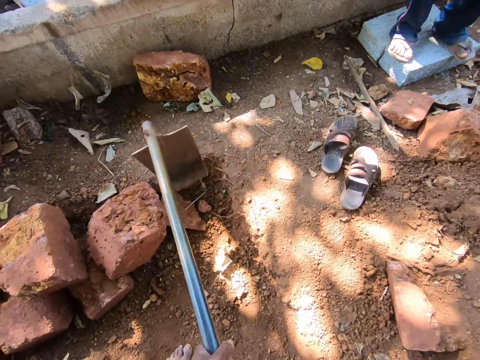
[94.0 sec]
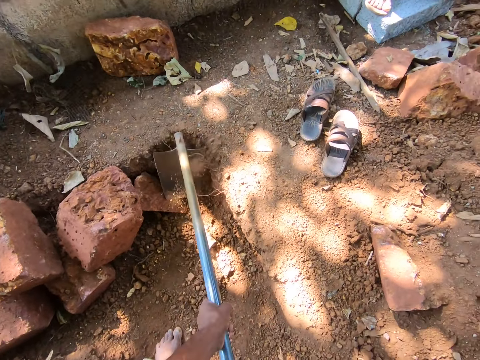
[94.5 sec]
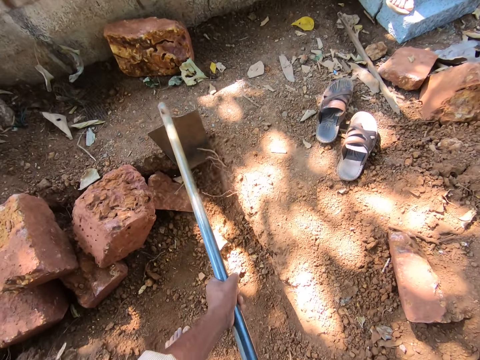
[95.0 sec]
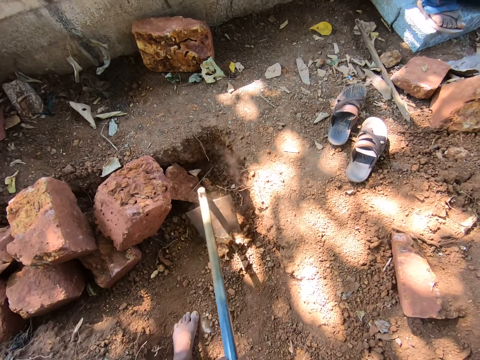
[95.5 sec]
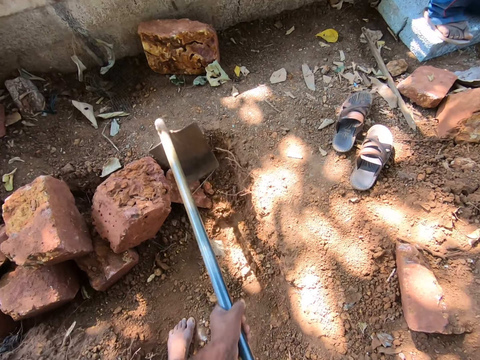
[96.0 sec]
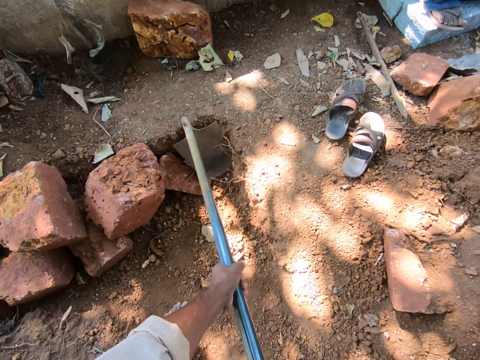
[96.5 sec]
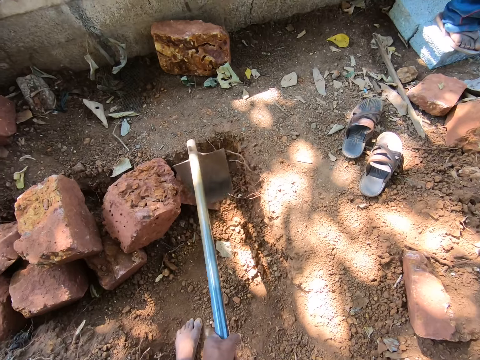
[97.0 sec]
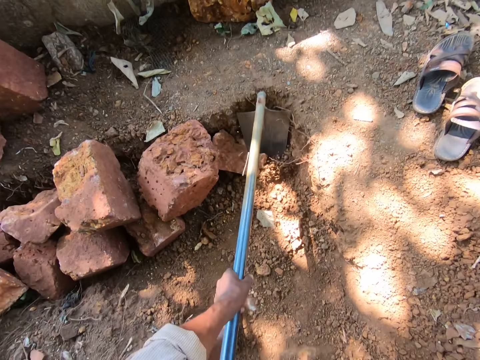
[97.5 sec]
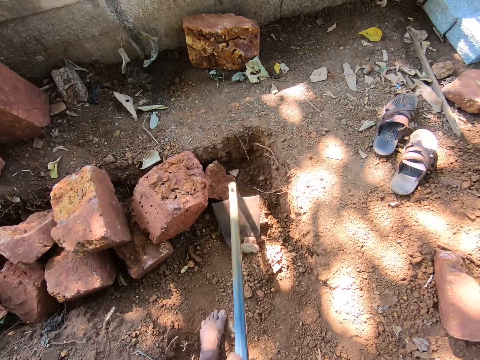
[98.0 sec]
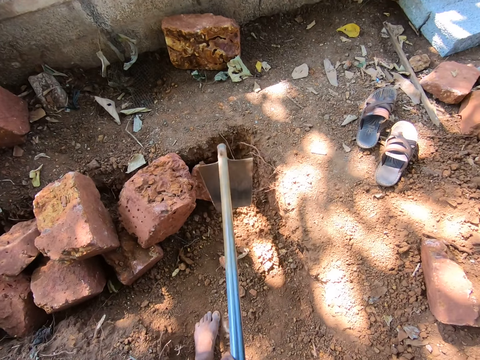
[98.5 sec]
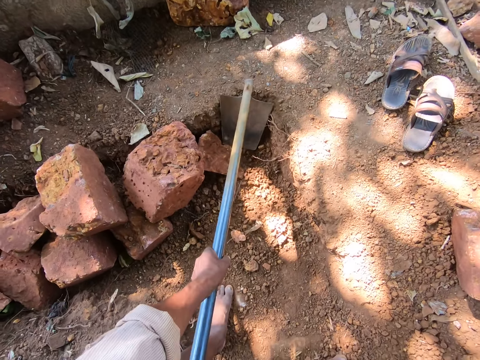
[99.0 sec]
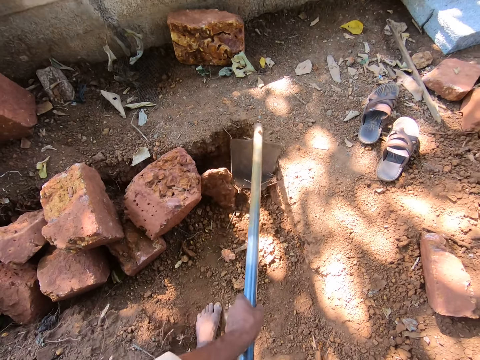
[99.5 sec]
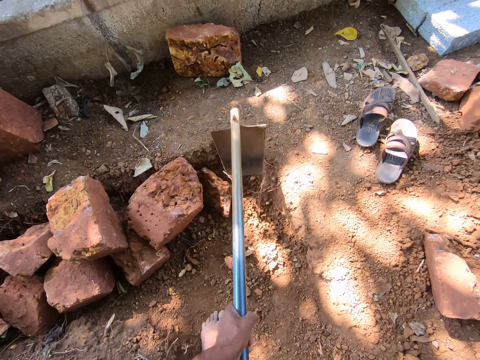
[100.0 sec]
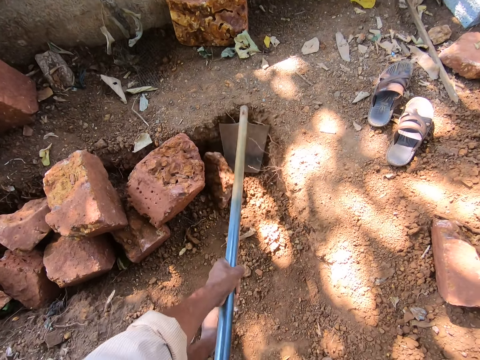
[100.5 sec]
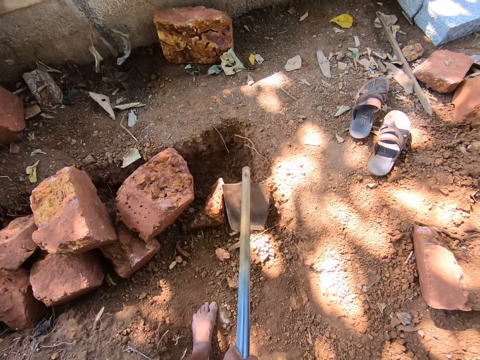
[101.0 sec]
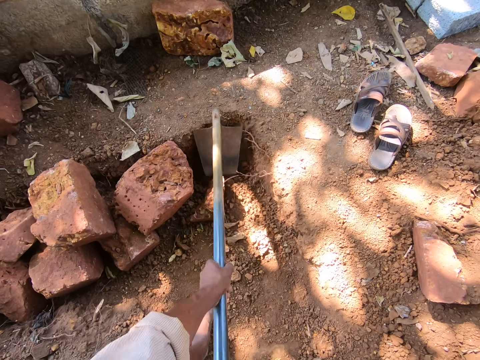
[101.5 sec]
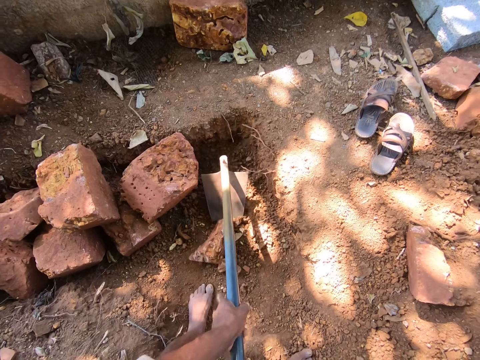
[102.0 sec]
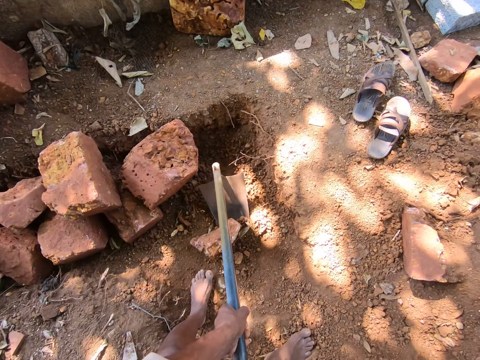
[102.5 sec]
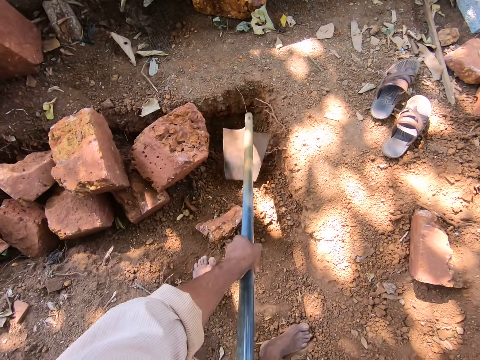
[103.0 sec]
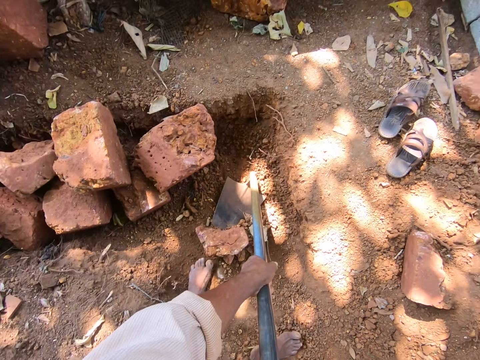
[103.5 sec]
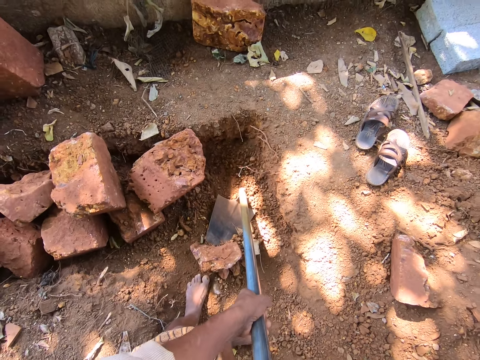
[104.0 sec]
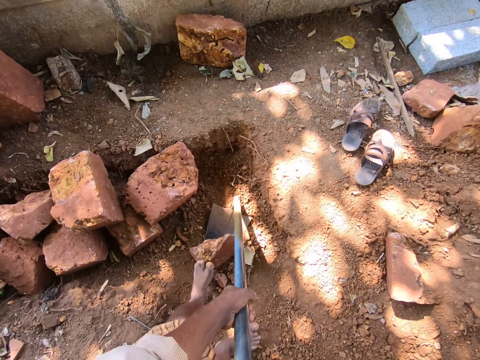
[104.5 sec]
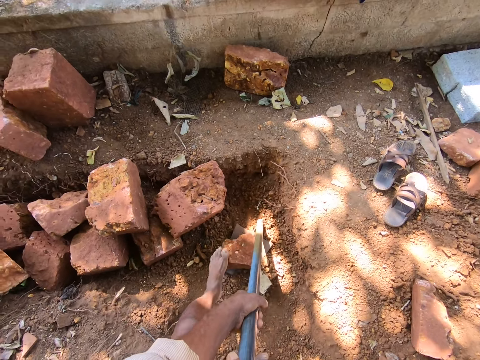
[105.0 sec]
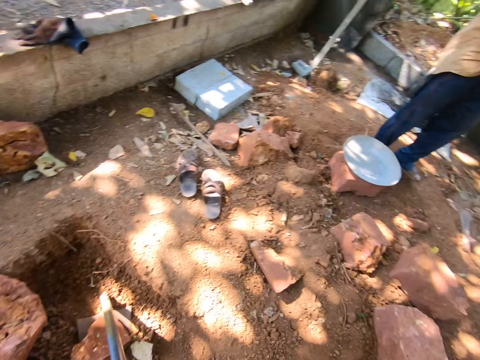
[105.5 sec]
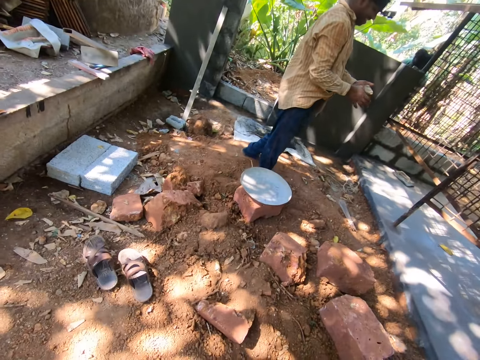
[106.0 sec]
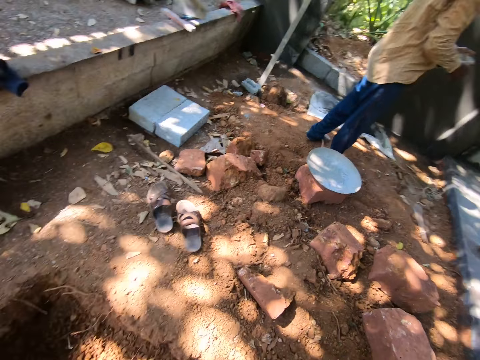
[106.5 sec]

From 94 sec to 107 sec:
The camera wearer digs soil with a hoe or shovel. They laugh and talk. They push the stone on the shovel using the left foot.

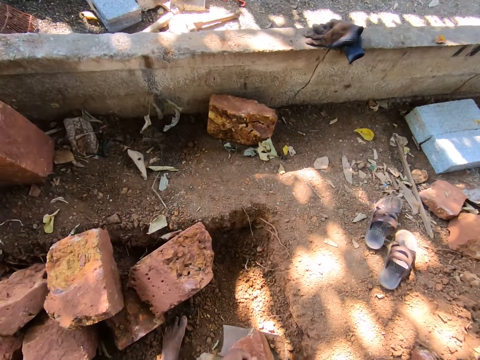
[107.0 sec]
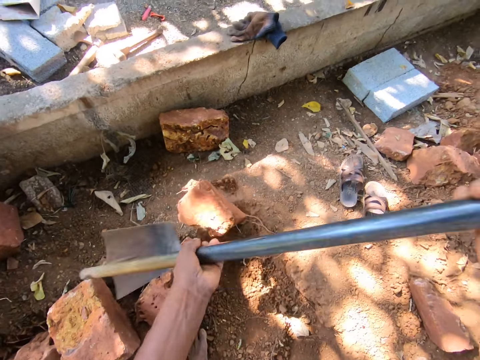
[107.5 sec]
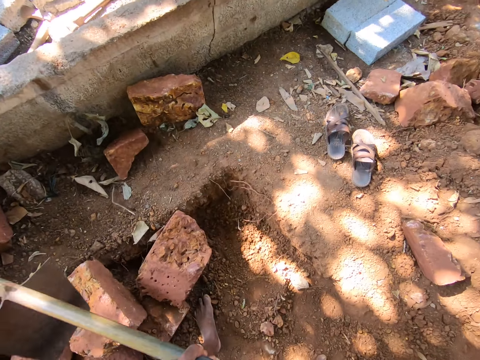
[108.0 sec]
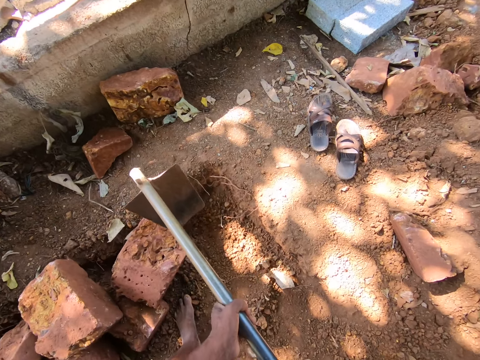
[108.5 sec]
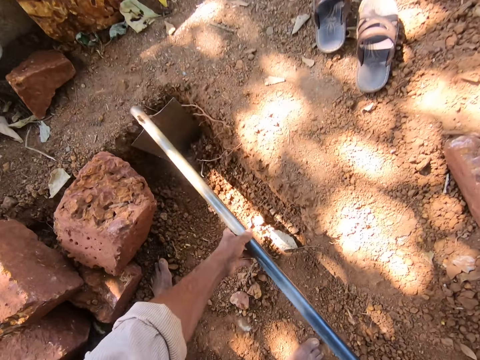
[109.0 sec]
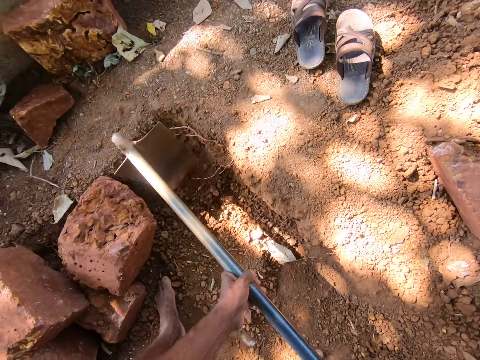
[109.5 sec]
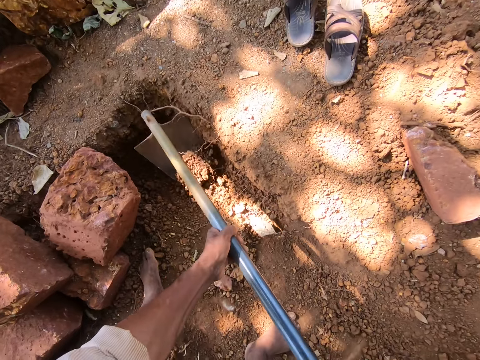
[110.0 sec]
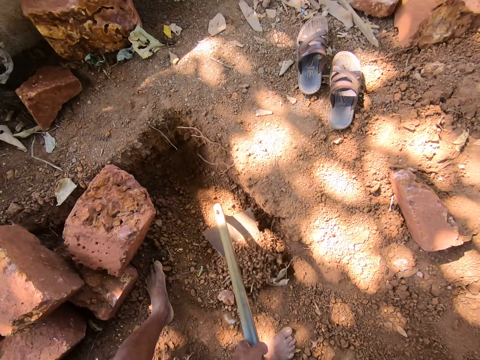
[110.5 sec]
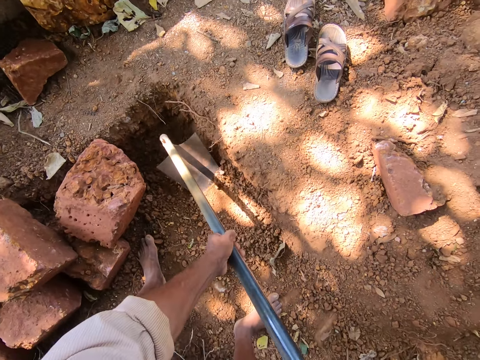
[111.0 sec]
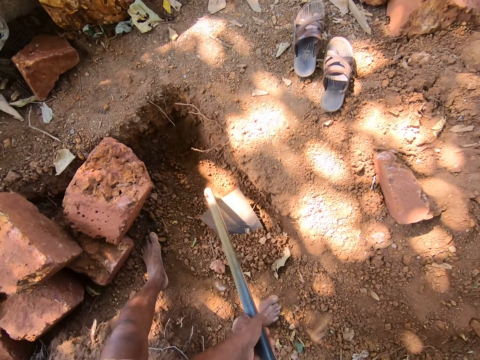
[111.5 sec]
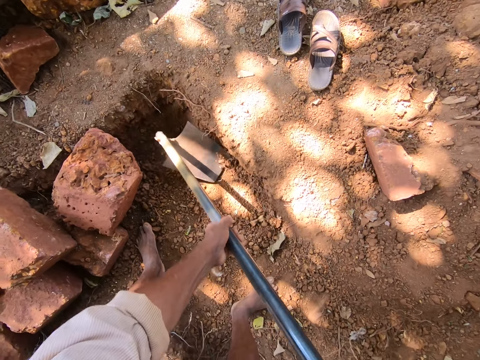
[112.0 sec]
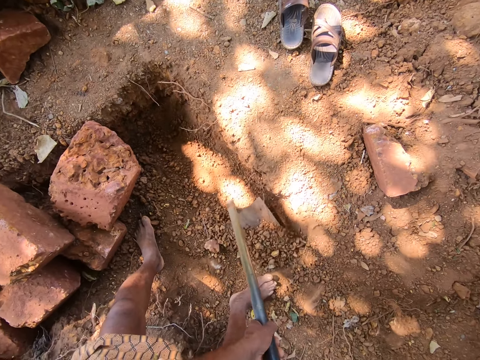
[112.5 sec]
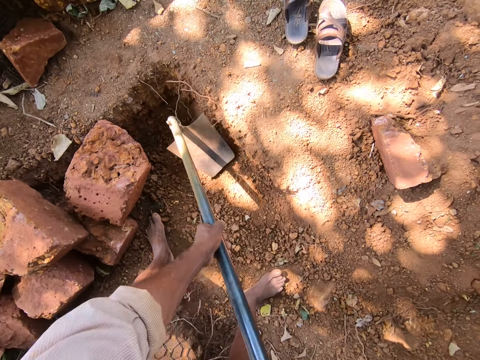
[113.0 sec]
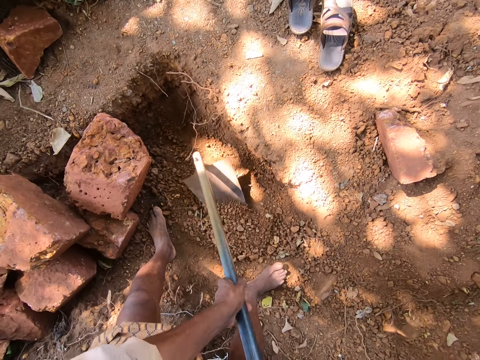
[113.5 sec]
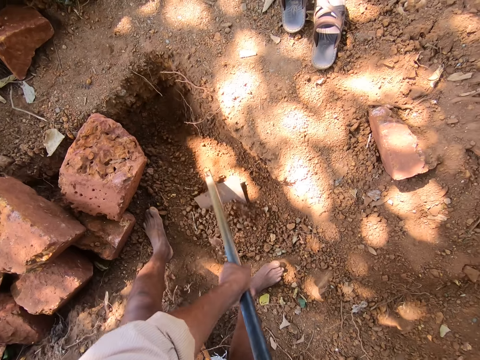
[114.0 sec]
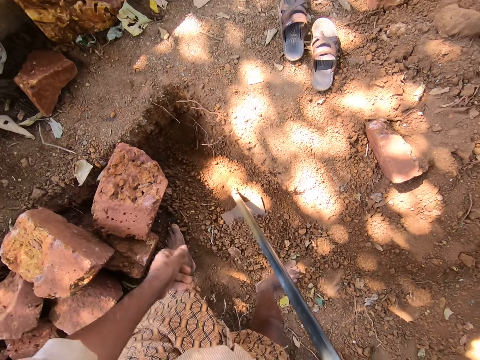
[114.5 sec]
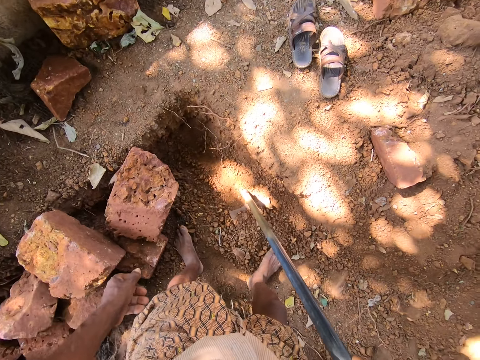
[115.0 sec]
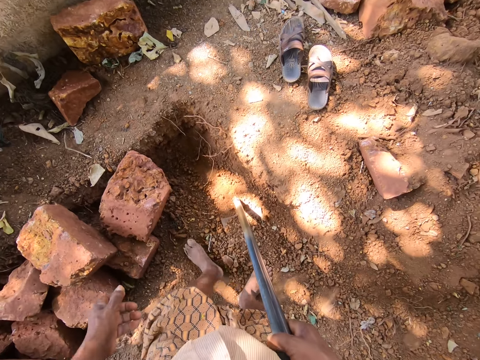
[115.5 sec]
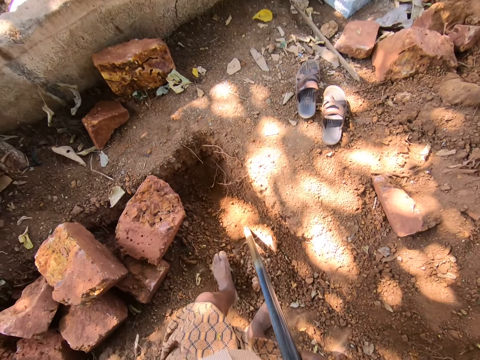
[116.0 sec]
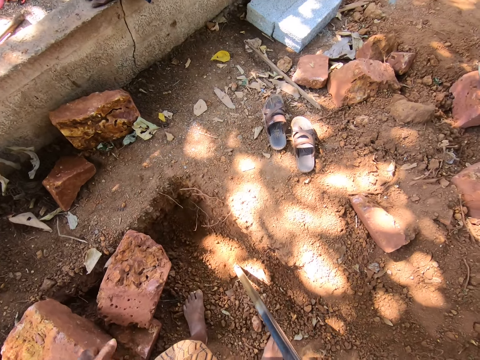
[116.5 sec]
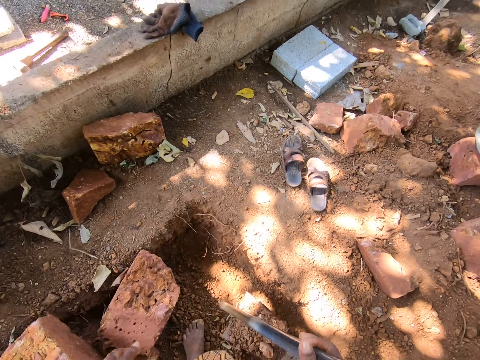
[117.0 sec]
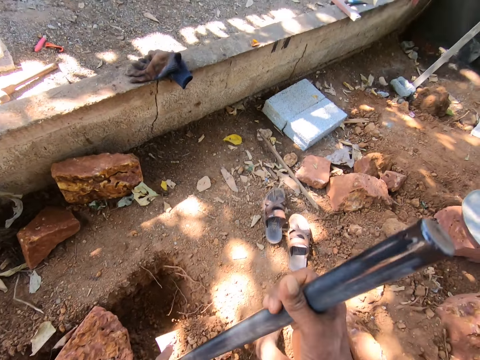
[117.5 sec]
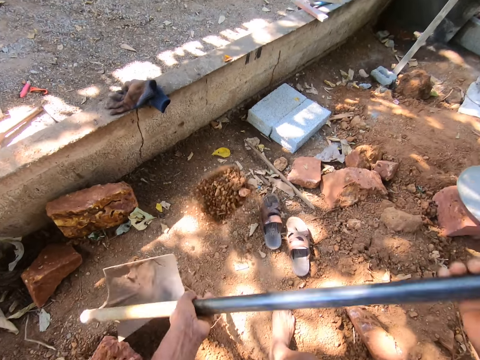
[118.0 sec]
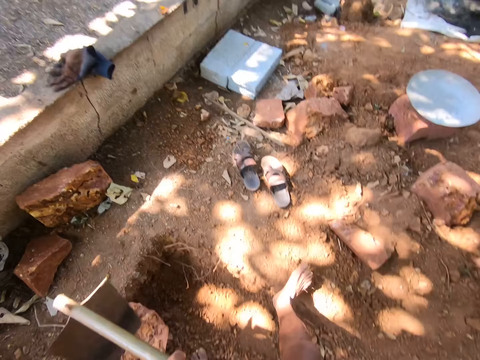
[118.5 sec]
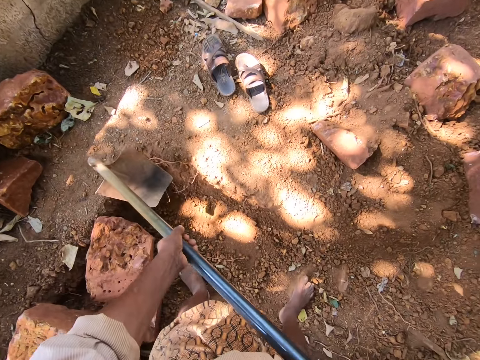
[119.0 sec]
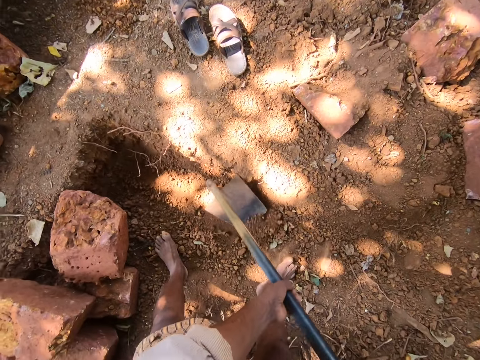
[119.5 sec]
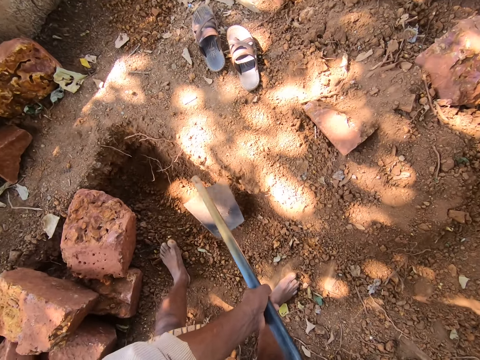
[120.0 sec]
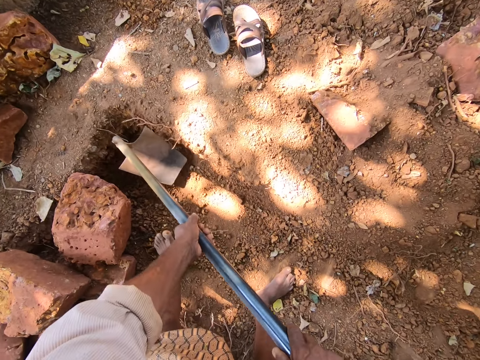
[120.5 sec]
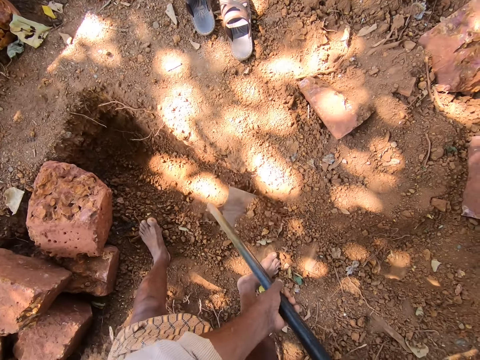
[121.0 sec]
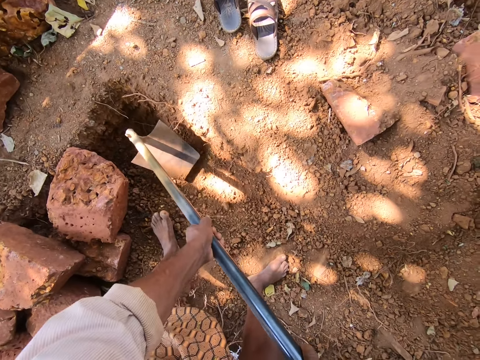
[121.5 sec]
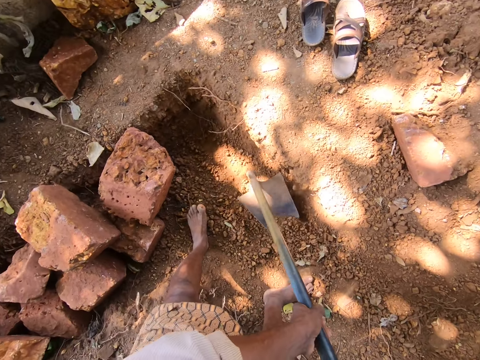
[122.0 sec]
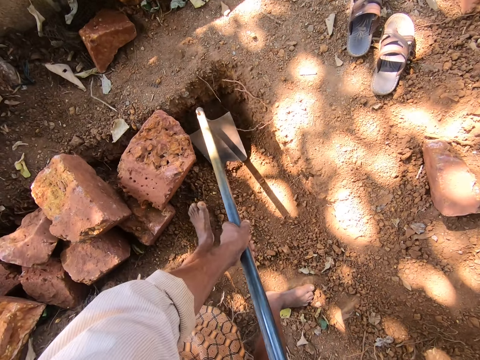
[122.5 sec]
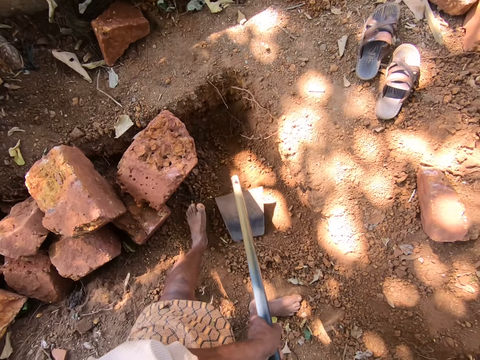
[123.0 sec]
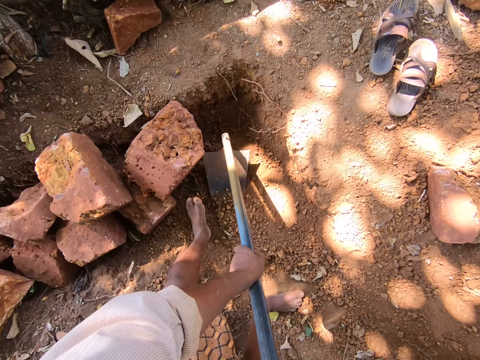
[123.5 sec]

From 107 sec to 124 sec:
The camera wearer throws away the stone from the shovel. They dig soil with the hoe or shovel. They talk. They put the soil on the shovel using the feet, carry the soil using the shovel and offload the soil from the shovel. They dig the soil with the hoe or shovel.
